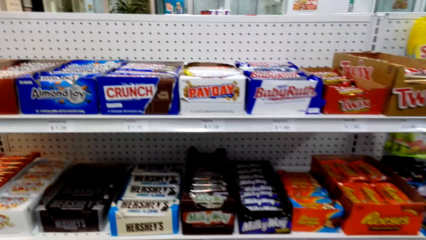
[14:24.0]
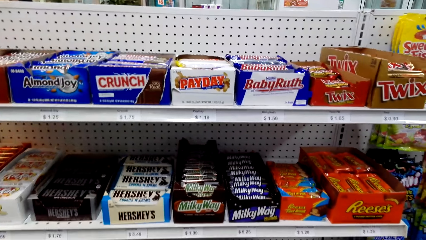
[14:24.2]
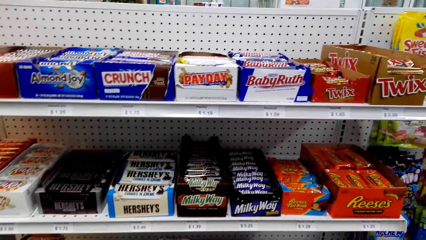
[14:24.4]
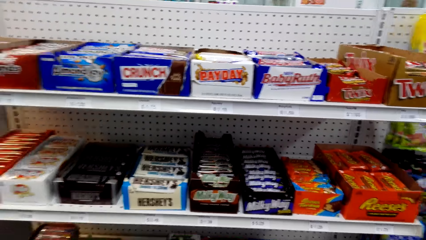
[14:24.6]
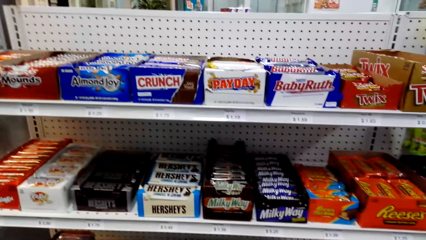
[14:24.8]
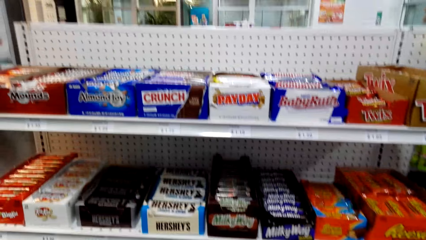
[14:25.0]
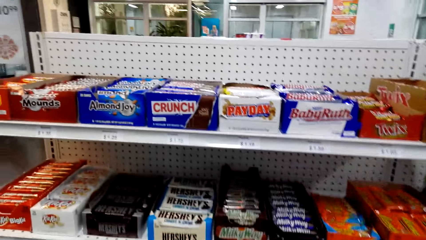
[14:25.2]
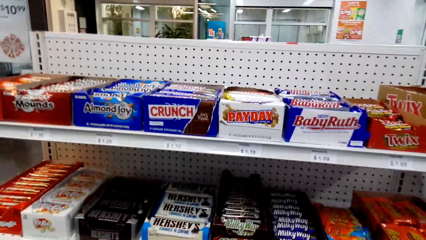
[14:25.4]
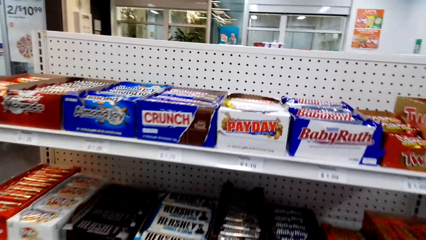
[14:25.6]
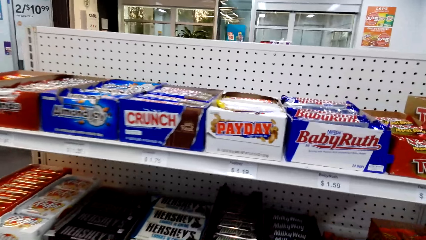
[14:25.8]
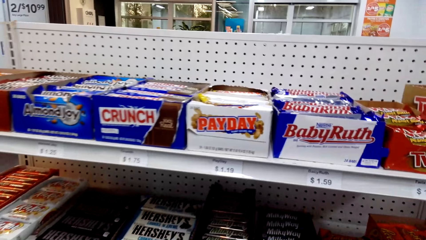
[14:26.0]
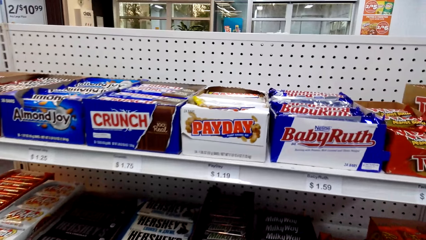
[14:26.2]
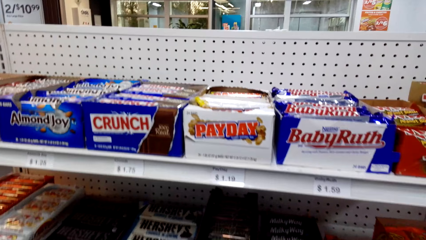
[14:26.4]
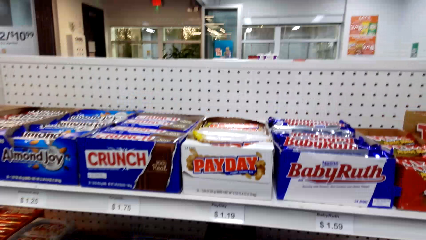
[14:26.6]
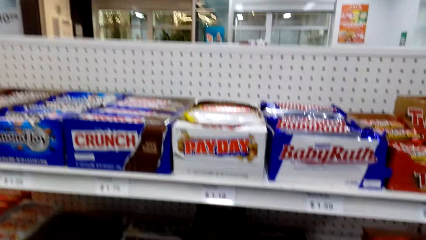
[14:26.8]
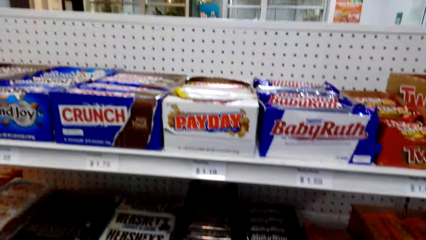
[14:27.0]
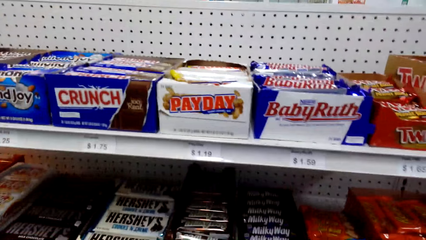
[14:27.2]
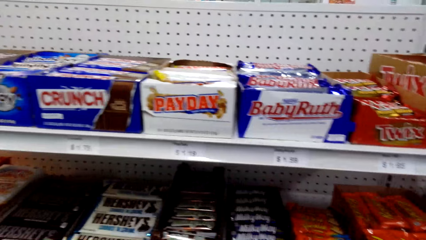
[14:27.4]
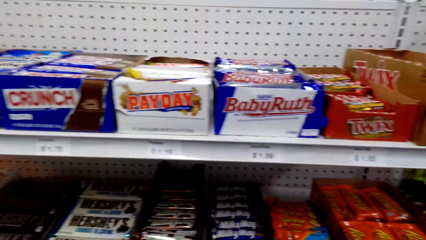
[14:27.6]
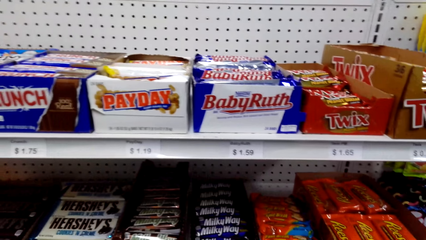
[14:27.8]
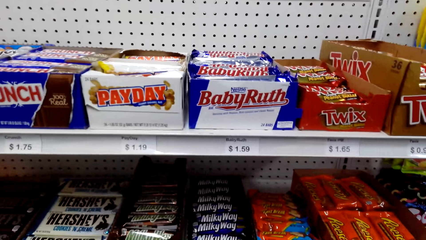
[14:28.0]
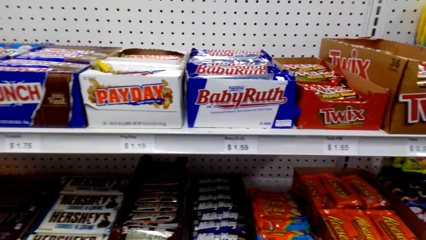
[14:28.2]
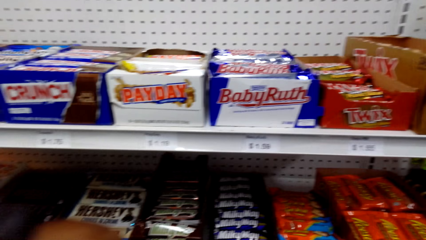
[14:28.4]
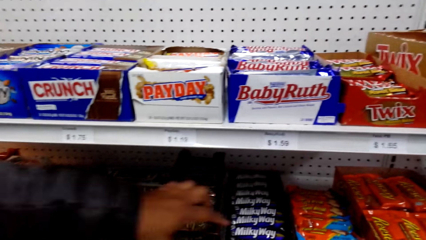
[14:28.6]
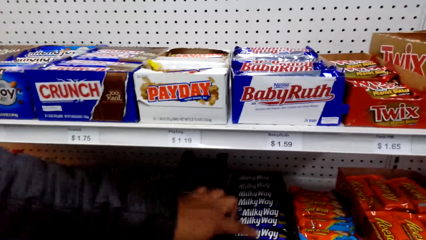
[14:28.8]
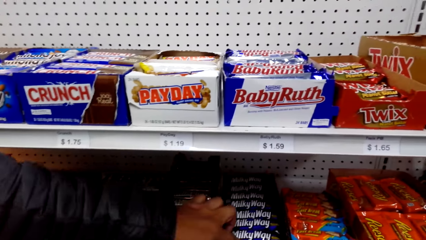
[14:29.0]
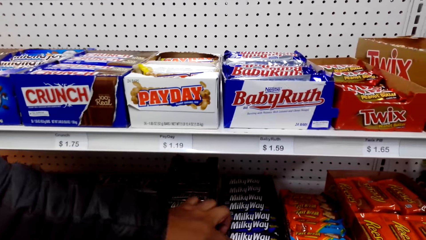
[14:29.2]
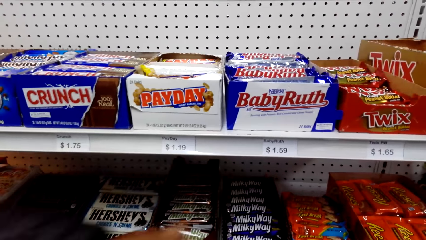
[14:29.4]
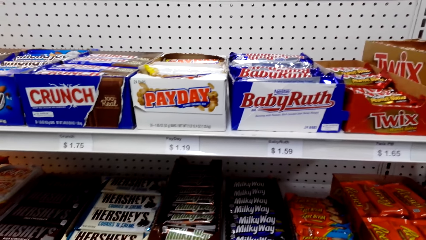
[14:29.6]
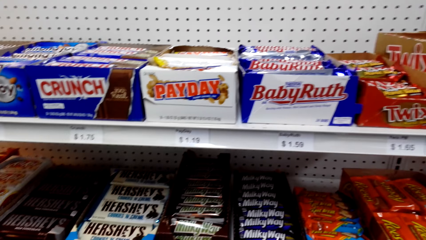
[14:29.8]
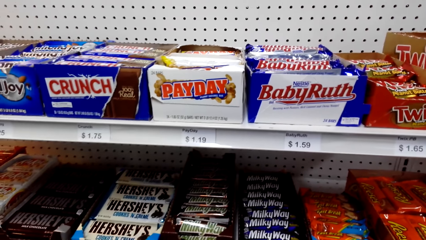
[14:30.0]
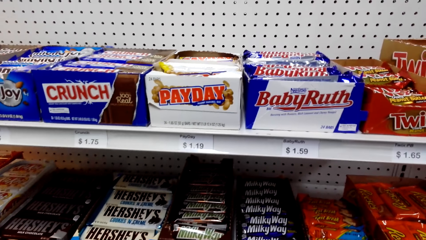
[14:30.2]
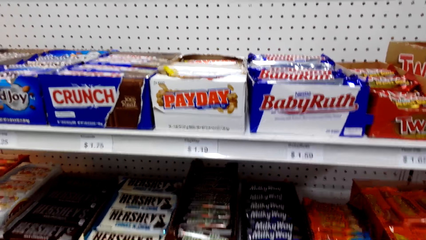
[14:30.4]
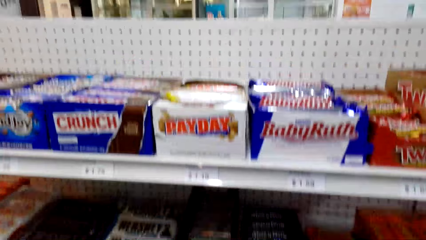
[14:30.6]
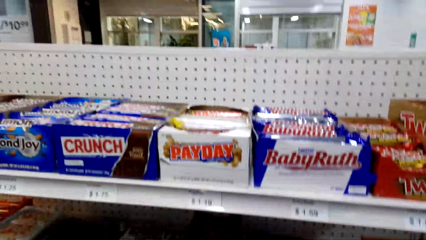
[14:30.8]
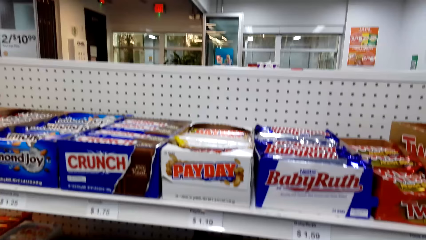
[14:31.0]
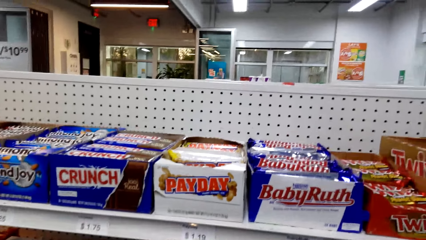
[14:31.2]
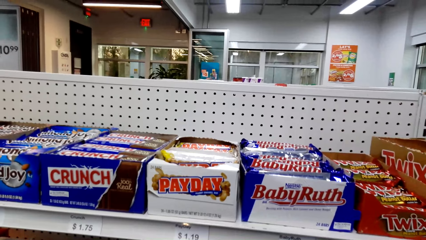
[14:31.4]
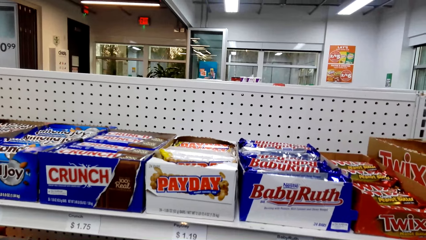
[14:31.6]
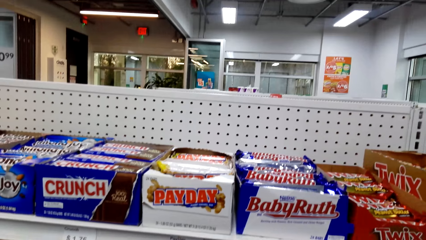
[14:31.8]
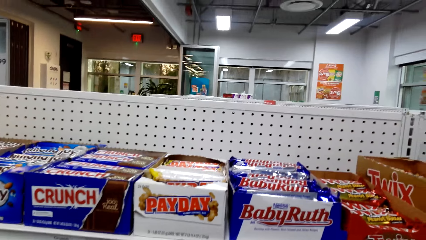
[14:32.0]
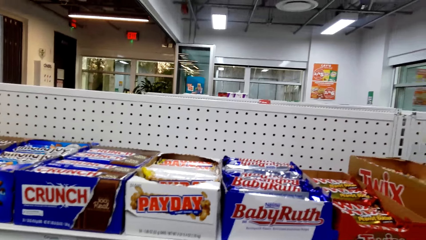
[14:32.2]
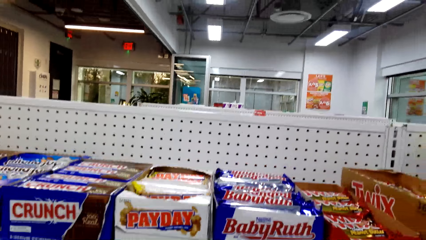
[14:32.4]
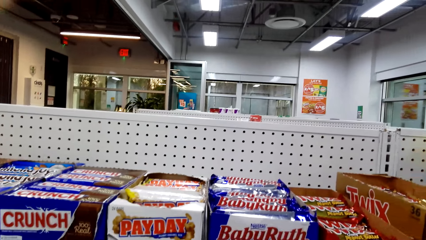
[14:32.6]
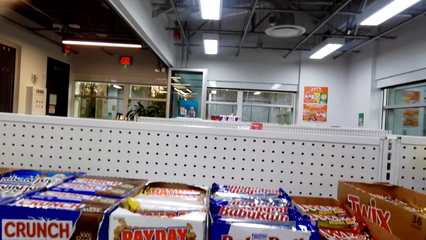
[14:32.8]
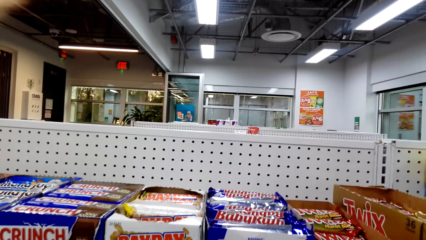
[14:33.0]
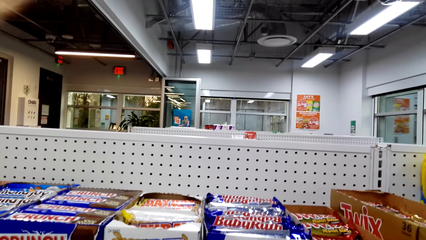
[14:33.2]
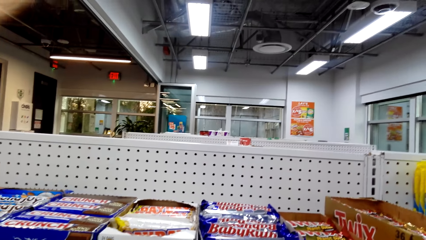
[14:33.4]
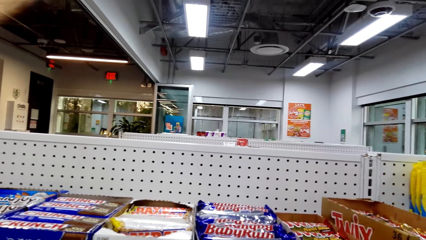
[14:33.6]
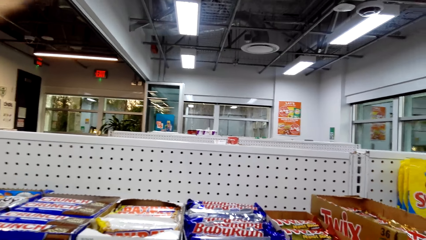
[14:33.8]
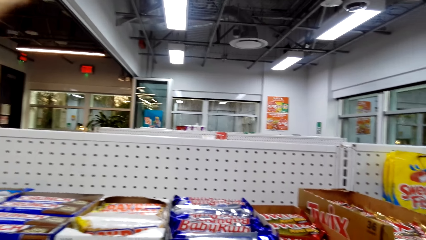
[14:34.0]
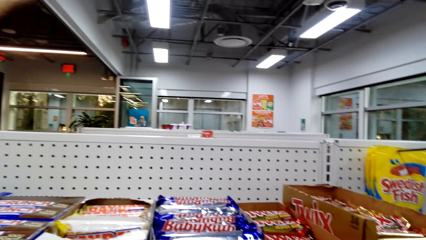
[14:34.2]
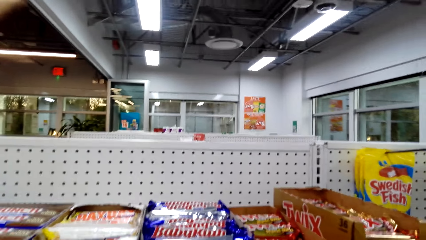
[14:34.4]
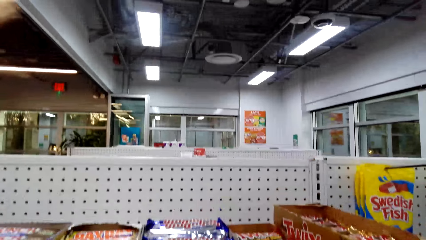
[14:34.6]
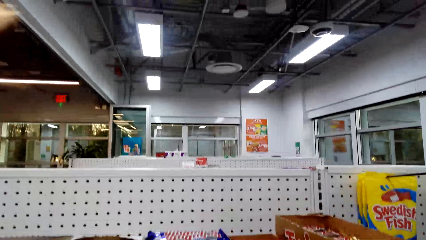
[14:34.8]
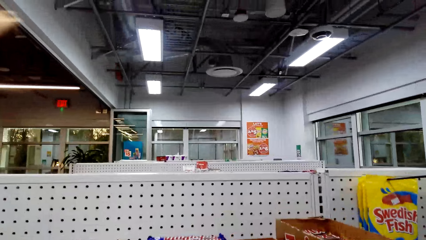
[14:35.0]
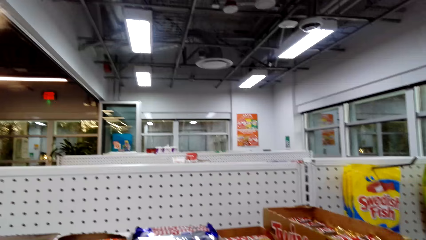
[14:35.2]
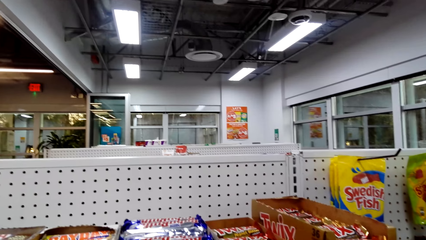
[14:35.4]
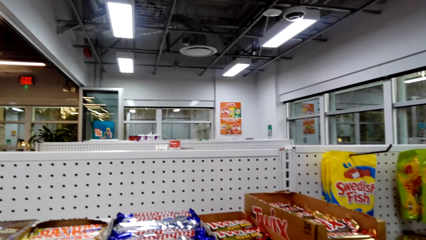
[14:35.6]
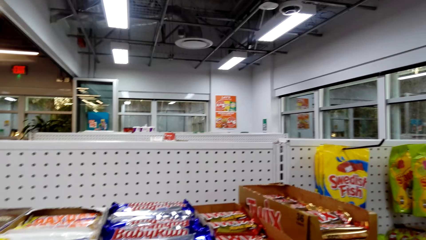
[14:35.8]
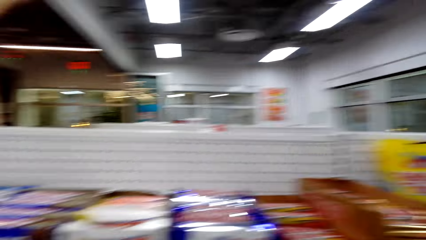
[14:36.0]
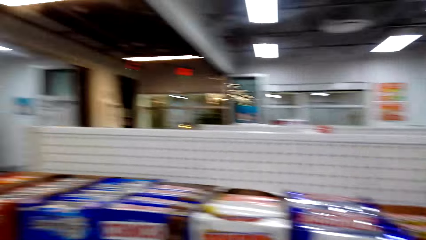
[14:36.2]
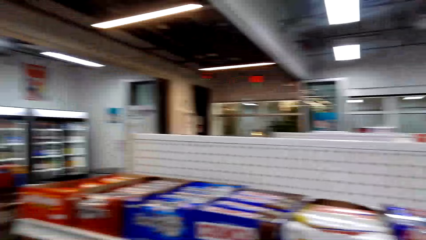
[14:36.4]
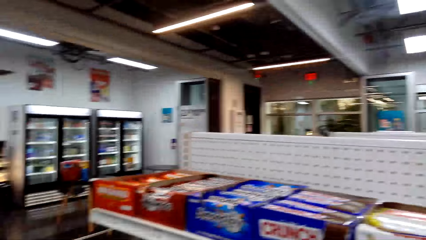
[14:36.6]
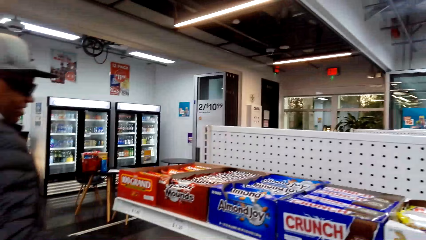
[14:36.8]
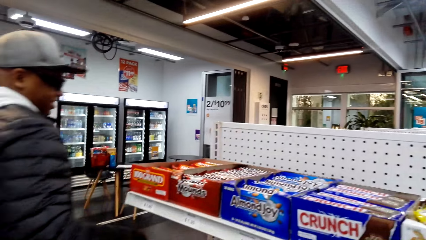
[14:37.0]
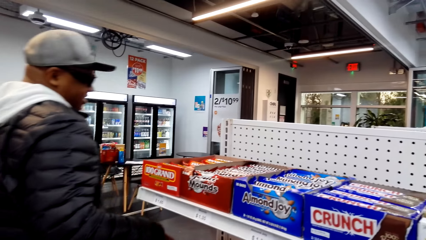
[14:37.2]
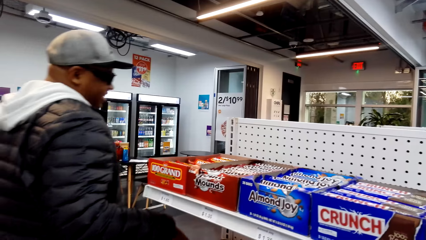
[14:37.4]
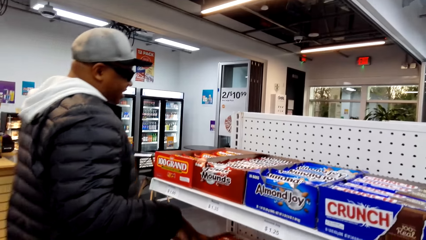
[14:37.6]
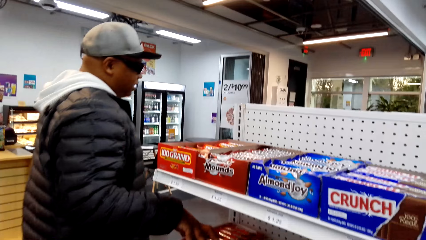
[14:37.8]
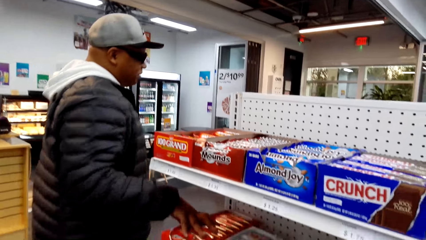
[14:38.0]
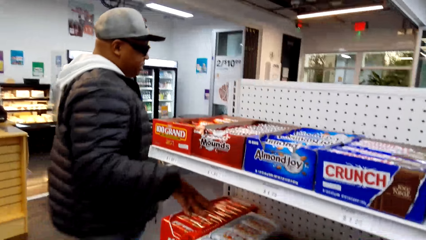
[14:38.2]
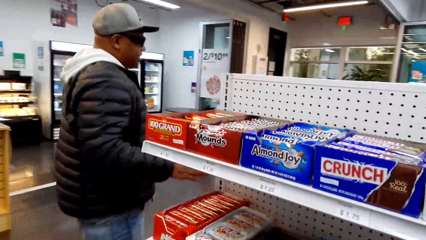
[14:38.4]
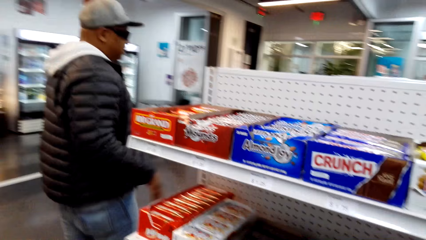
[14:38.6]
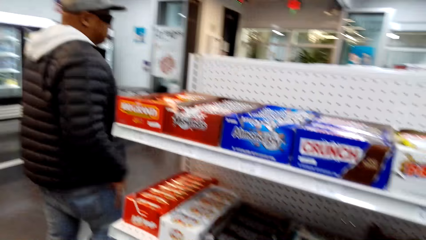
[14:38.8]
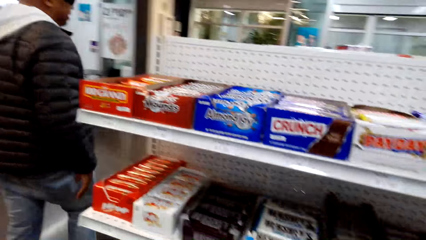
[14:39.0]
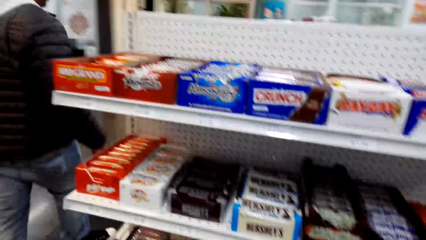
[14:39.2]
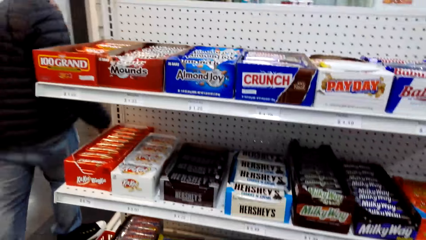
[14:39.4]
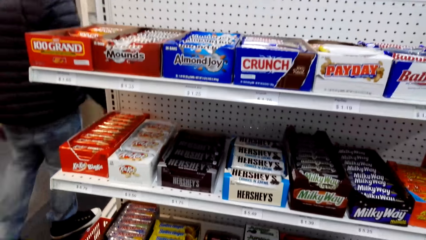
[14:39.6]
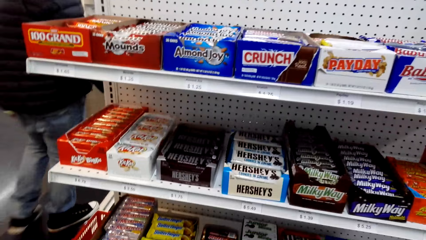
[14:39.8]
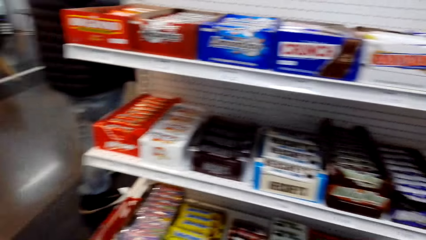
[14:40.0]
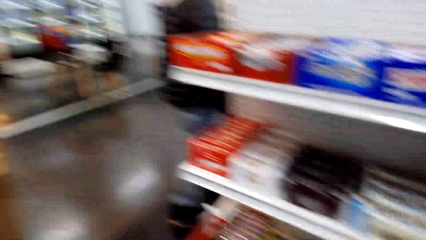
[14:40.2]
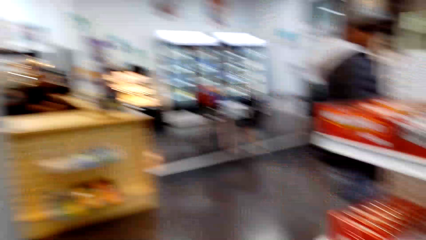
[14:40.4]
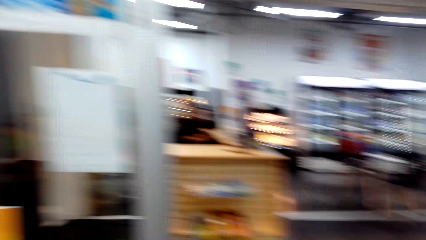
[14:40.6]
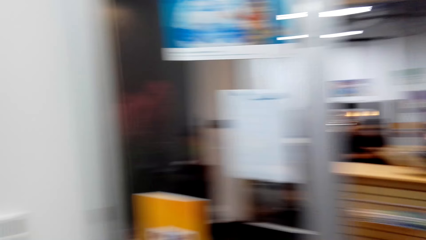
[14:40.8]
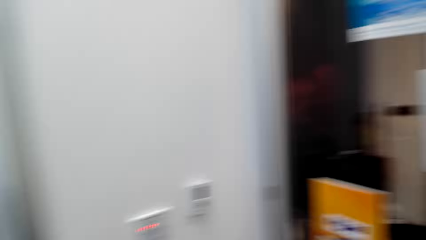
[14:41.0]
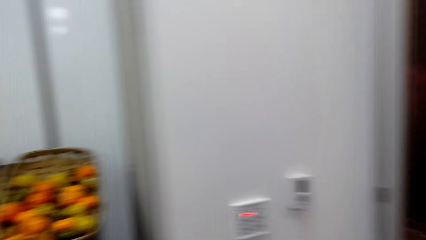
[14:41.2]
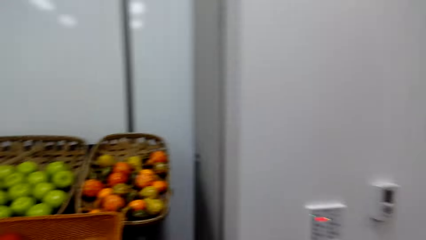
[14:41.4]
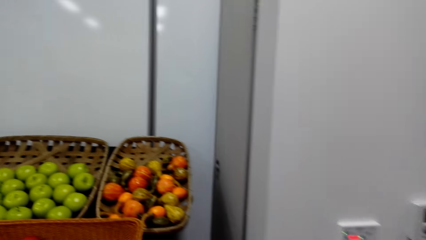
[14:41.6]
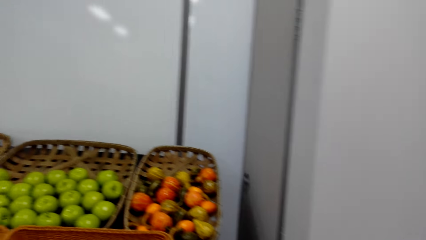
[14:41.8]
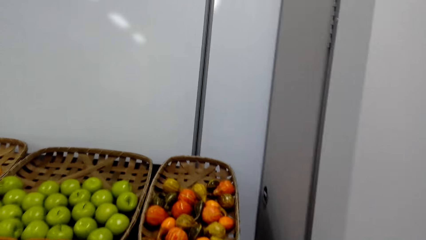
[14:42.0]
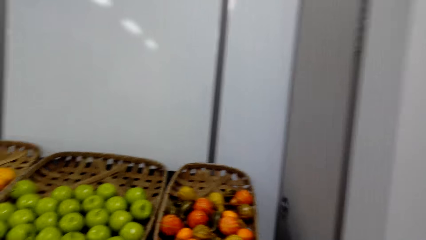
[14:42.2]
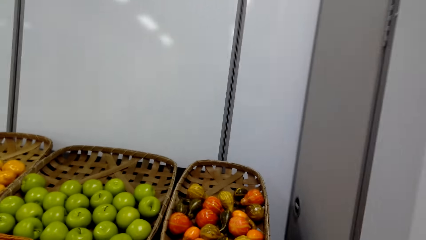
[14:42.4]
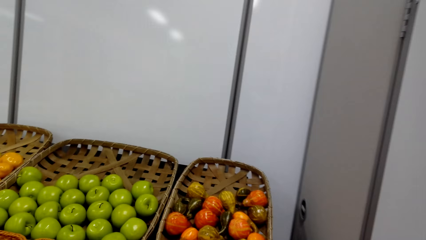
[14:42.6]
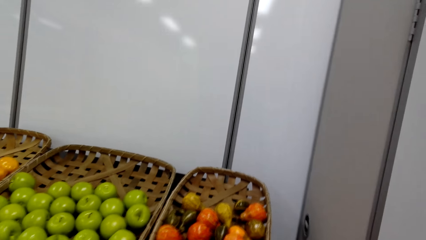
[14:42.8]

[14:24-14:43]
A person touches snacks in the shelves. The camera wearer looks around the shelves. They shop for snacks in the supermarket. The person shops in the supermarket, touches the snacks in the supermarket shelves, and walks around. The camera wearer walks around the supermarket with the person. They look around.
